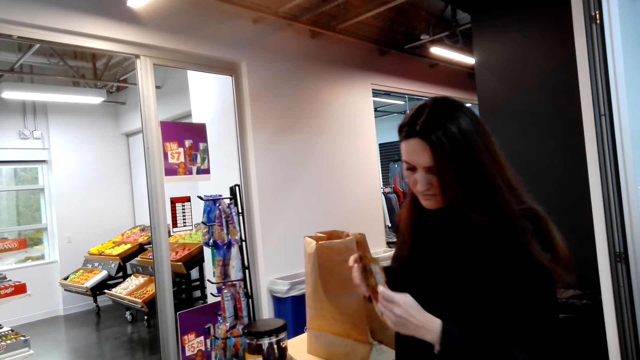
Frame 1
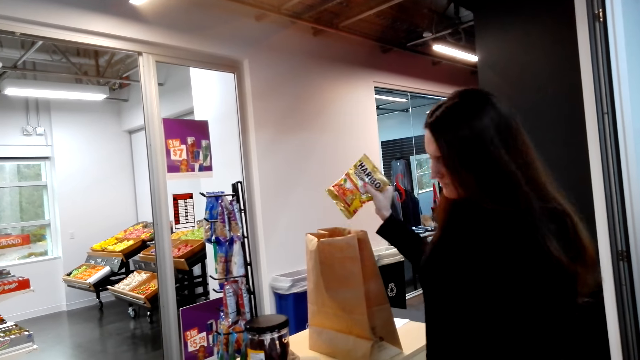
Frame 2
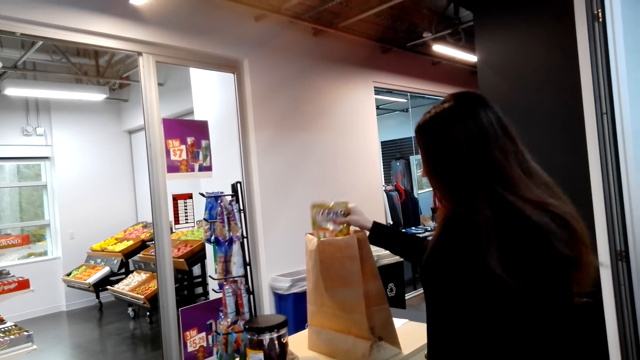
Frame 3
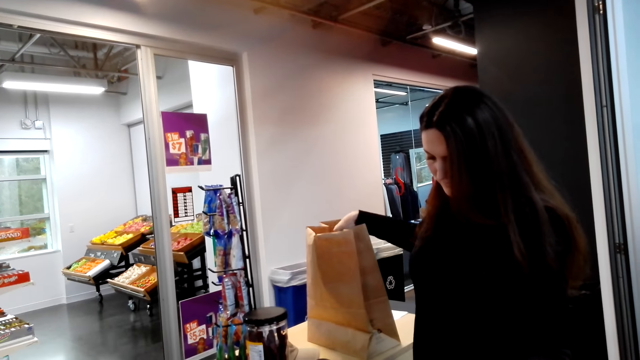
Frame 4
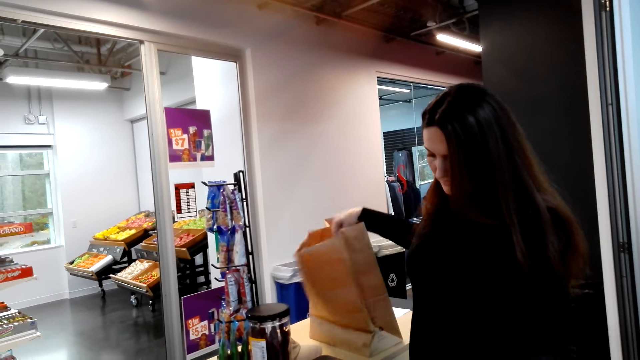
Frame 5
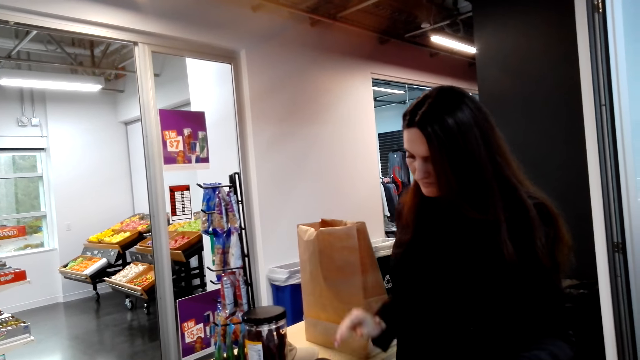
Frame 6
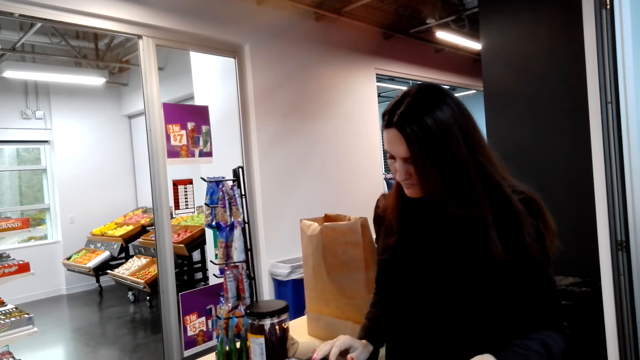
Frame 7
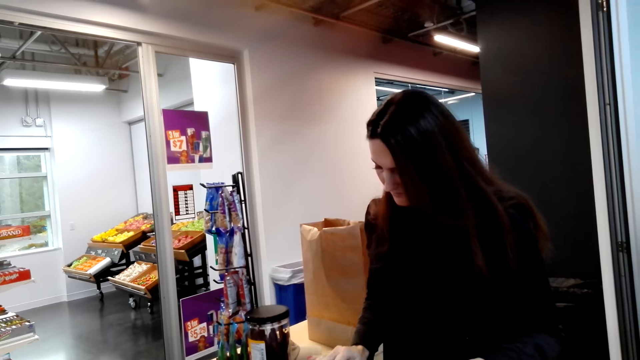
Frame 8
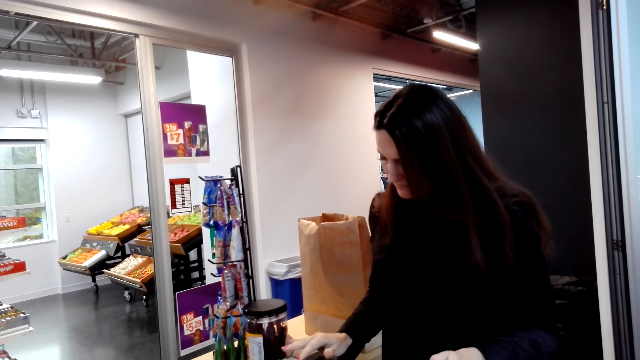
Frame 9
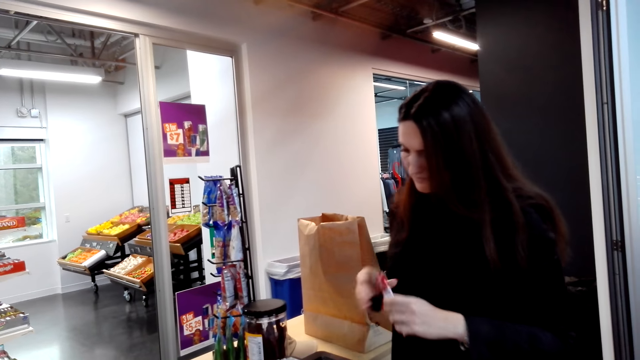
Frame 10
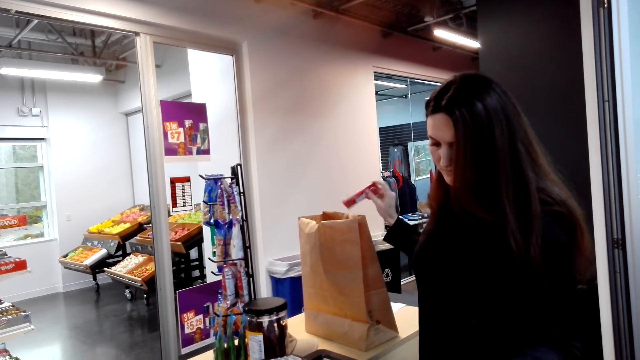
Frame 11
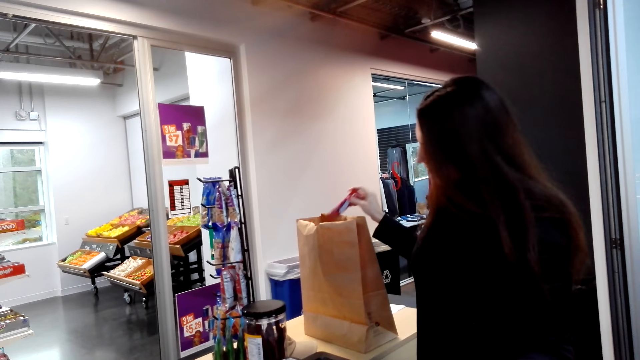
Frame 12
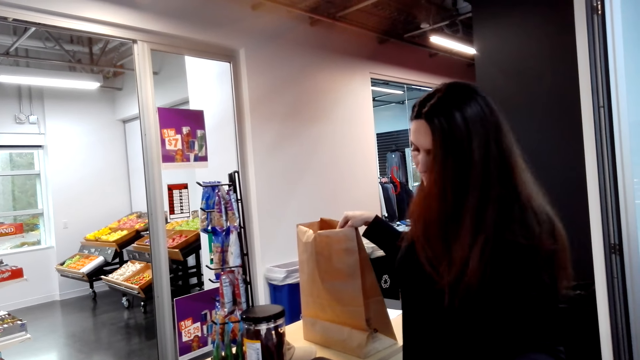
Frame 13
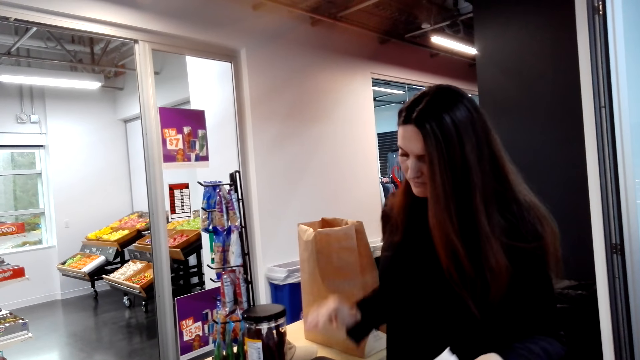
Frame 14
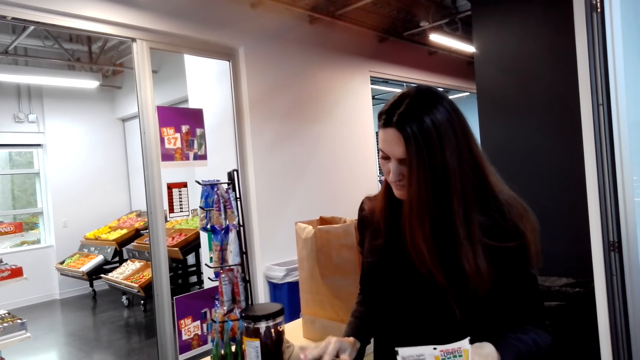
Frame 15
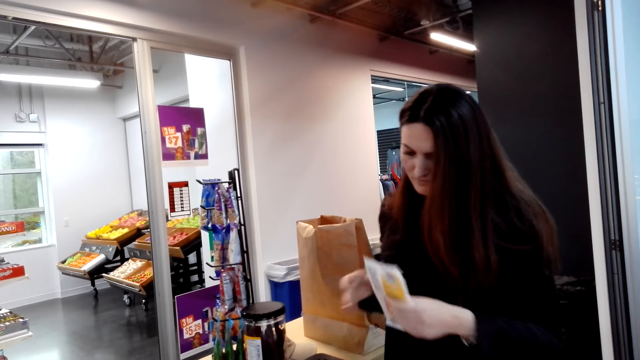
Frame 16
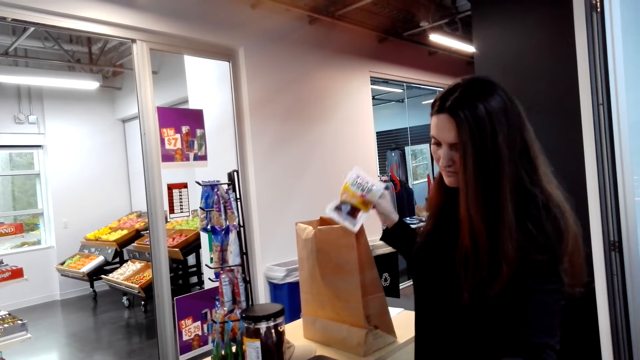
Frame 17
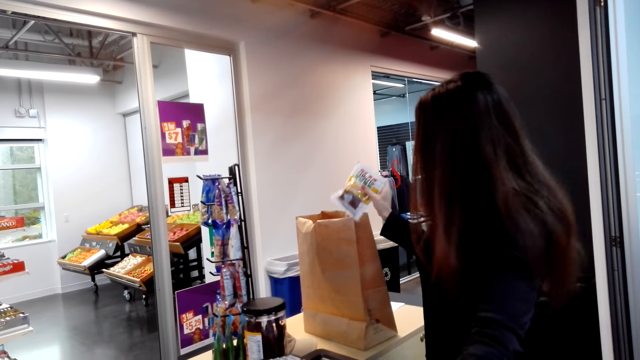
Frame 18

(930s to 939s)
A woman packs the products, enters the product data to the machine, packs the products and enters the product data to the machine.

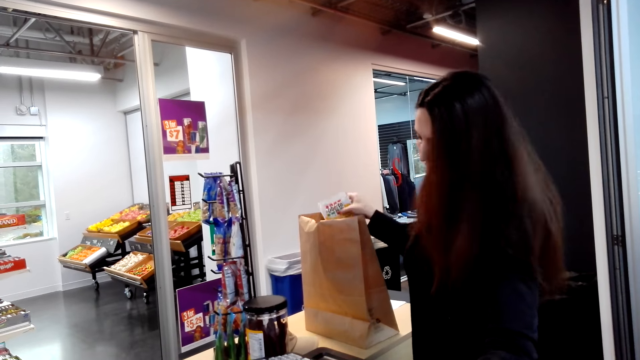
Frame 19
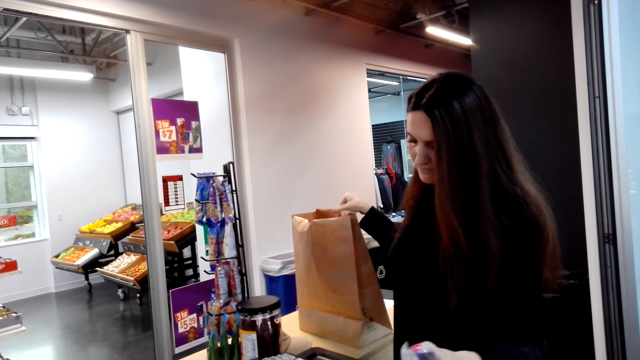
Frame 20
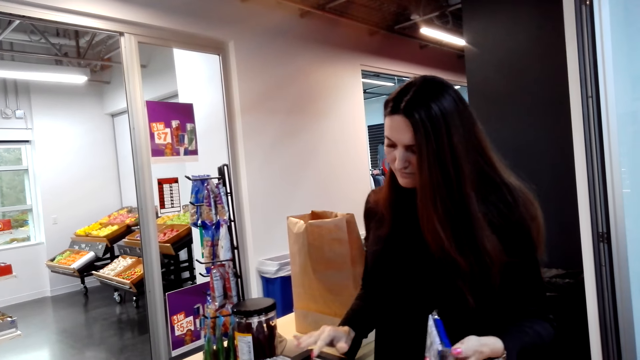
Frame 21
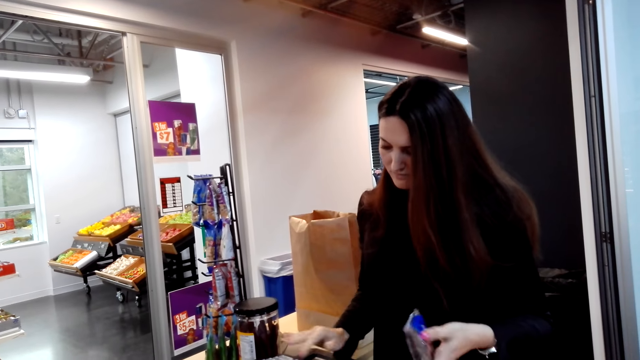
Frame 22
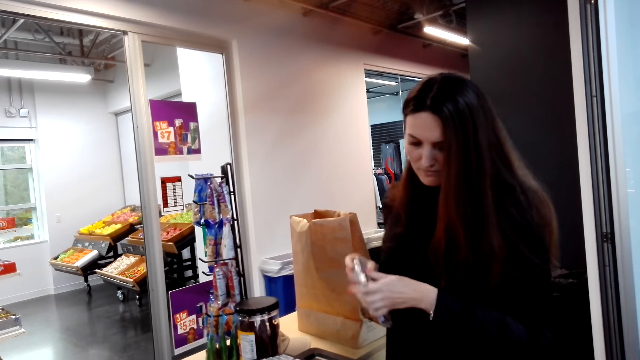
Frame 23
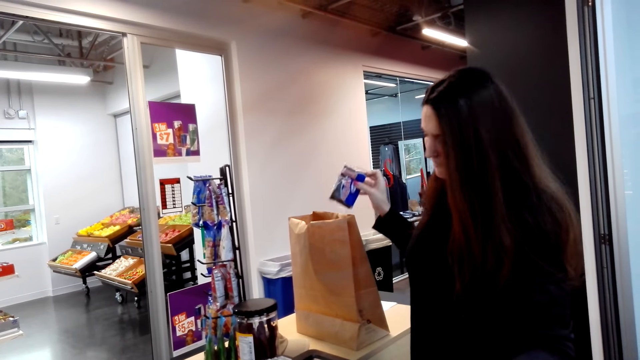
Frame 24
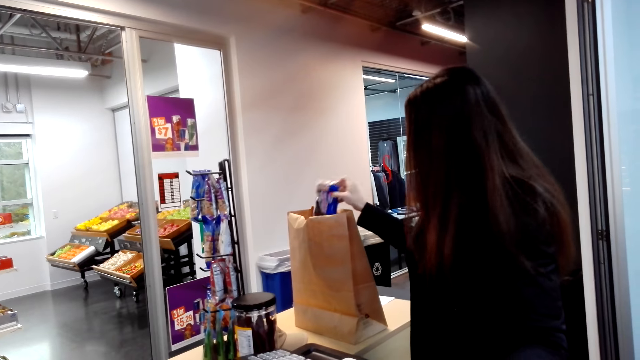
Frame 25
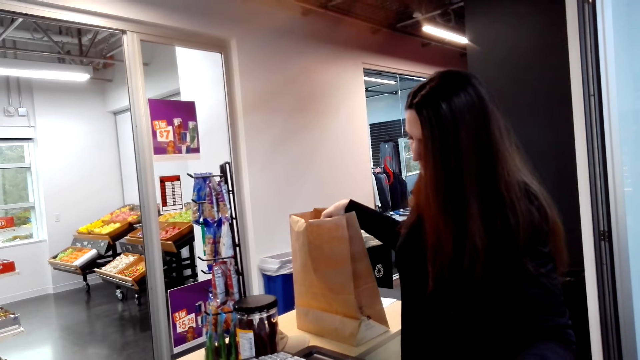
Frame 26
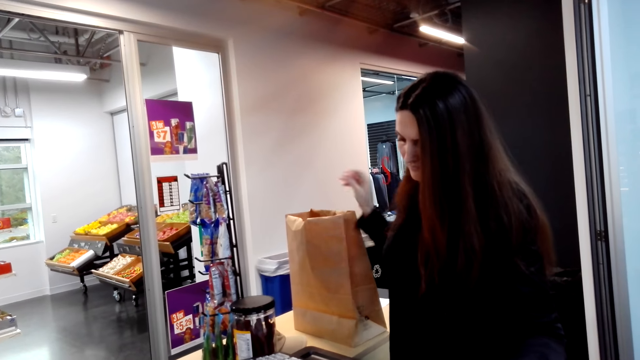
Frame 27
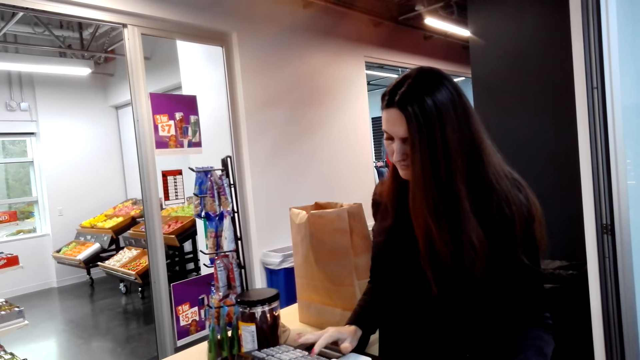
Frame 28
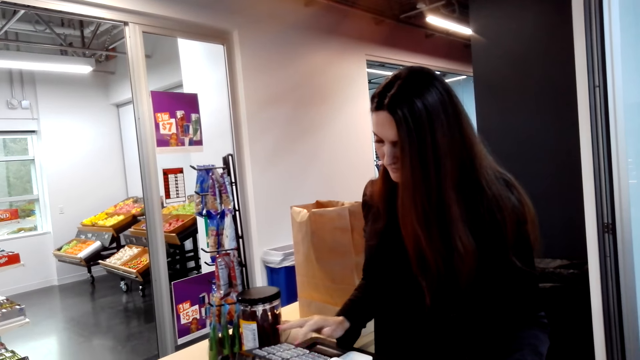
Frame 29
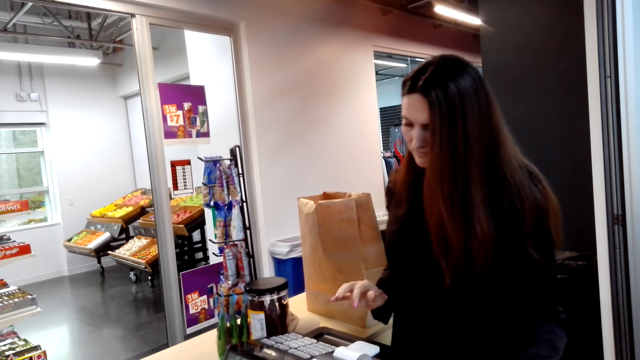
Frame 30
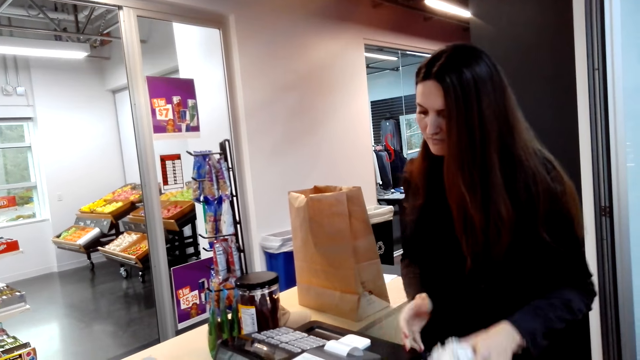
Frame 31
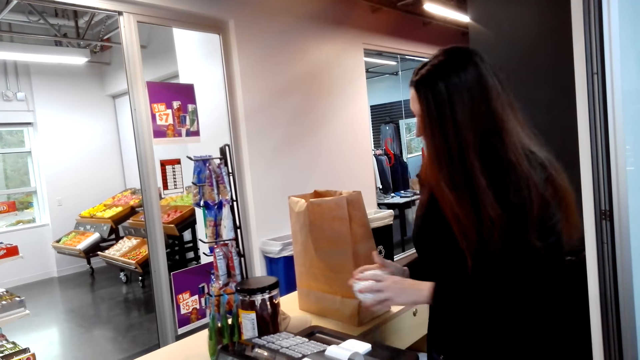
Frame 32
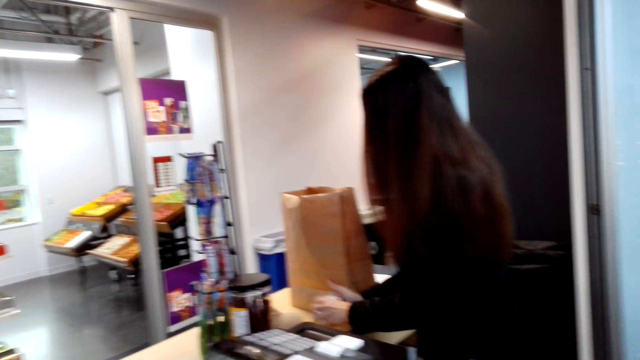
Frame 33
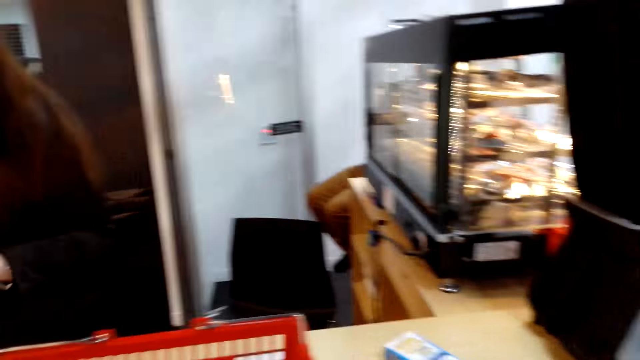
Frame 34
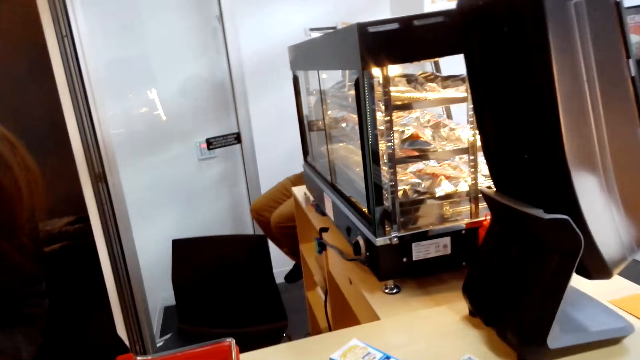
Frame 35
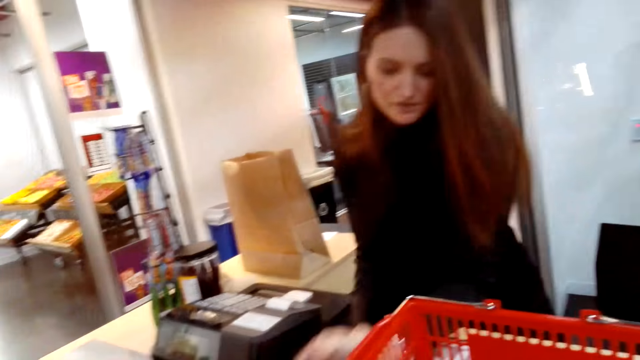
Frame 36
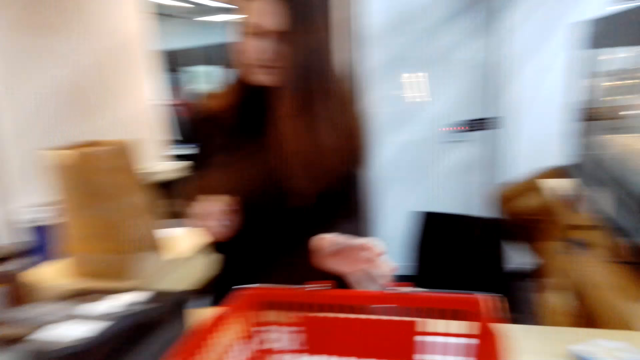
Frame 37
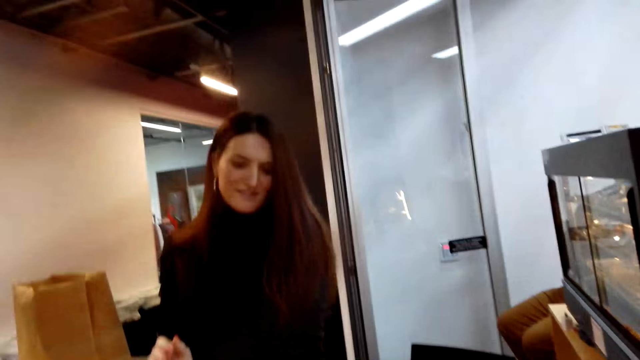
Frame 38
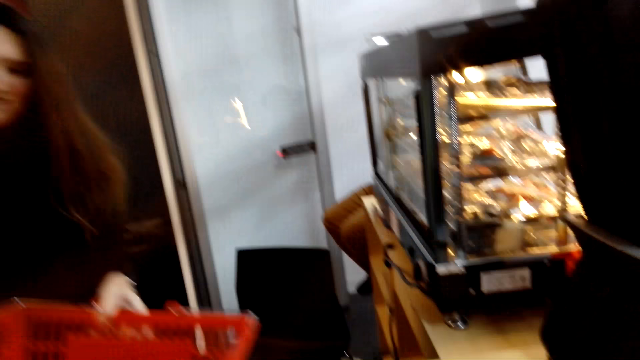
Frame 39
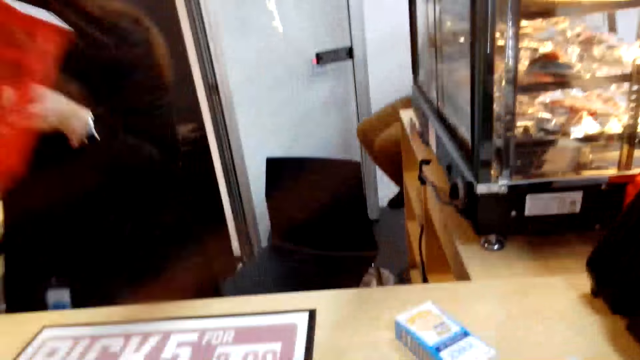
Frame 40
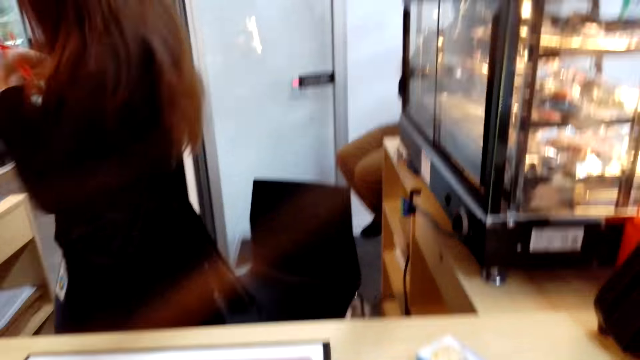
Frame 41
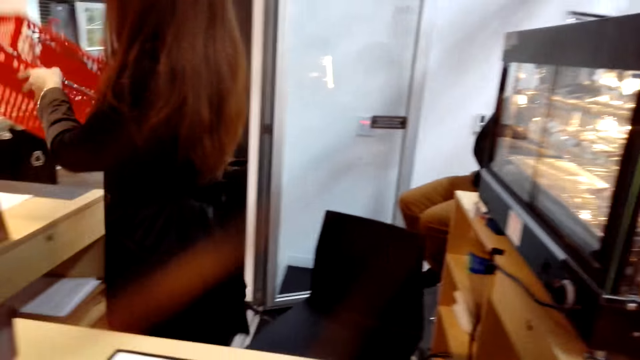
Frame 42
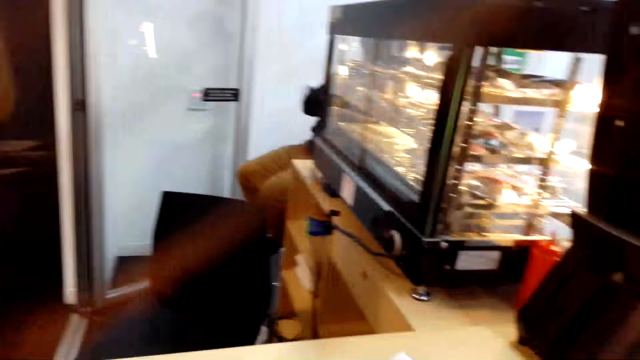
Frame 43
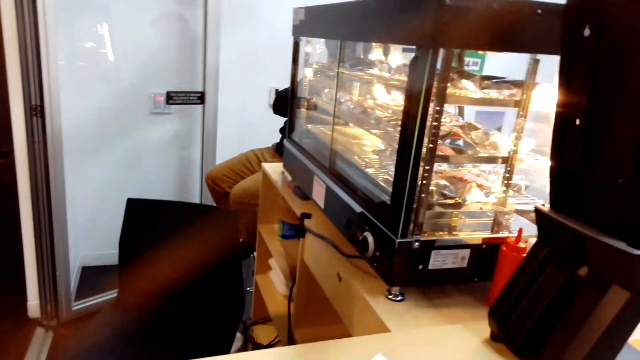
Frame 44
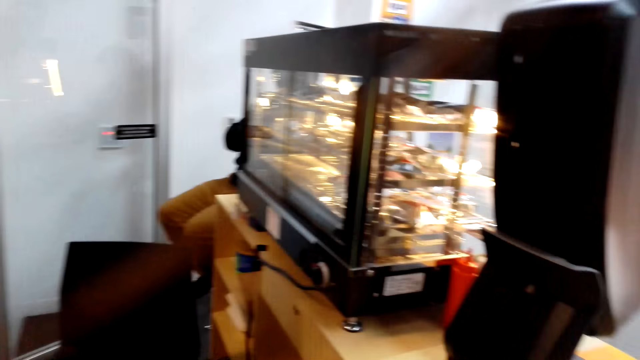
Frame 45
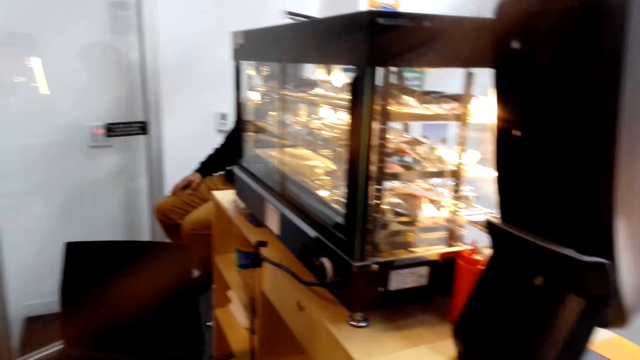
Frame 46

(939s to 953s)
A woman packs the products, enters the product data to the machine, packs the products and enters the product data to the machine. The camera wearer looks around. They converse with another woman. They stare at a third woman. The third woman moves the shopping basket towards the edge of the counter. The camera wearer stares at the display cabinet. The first woman converses with the second woman.
